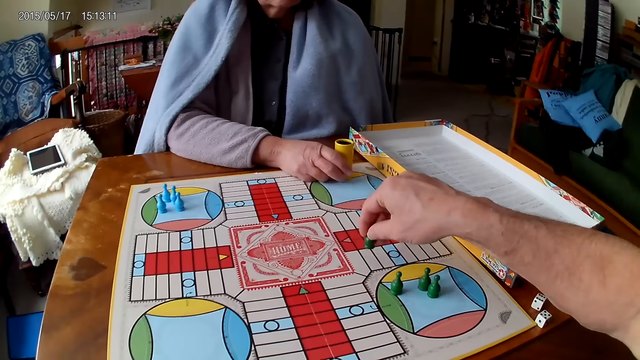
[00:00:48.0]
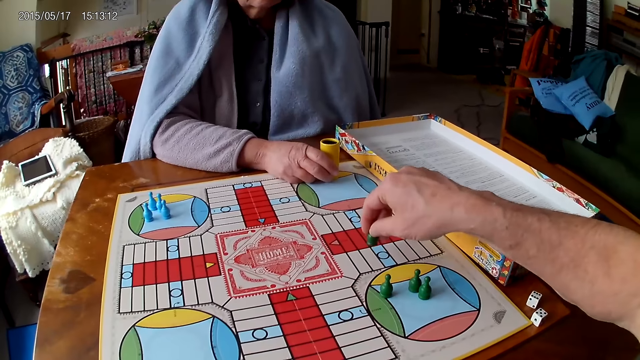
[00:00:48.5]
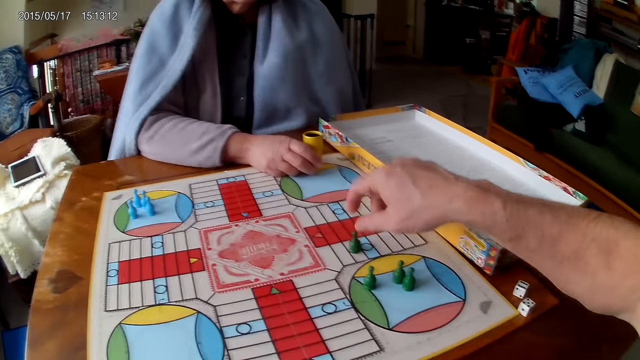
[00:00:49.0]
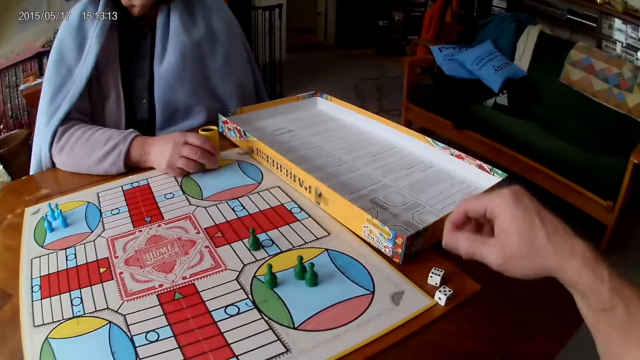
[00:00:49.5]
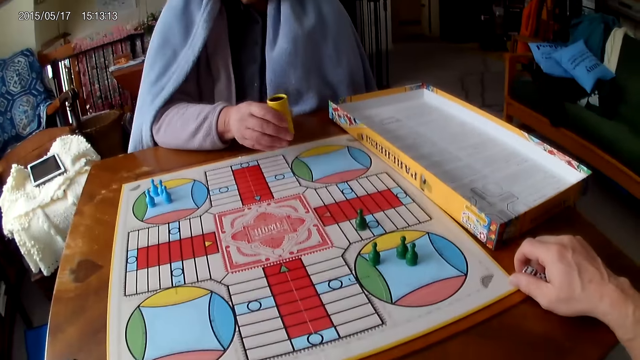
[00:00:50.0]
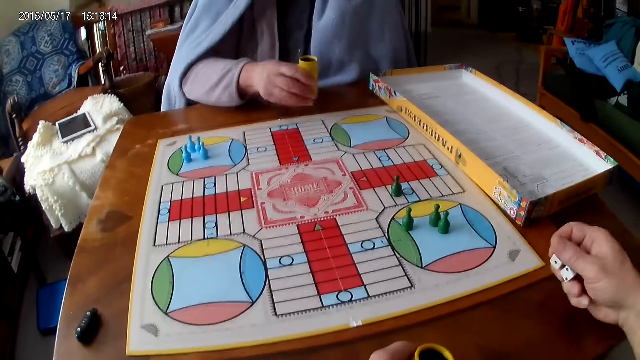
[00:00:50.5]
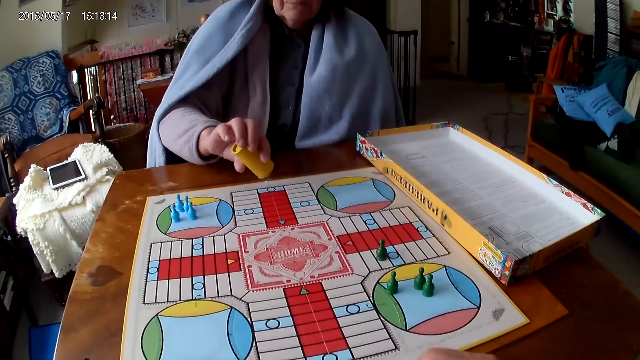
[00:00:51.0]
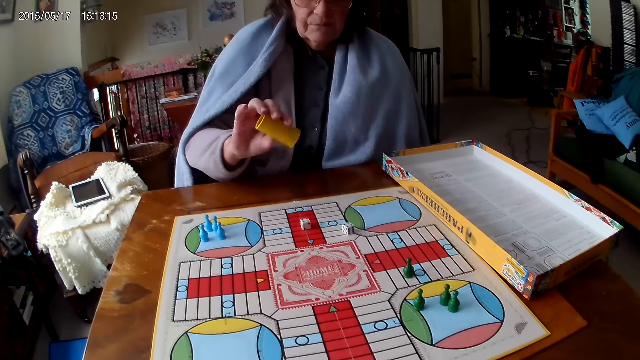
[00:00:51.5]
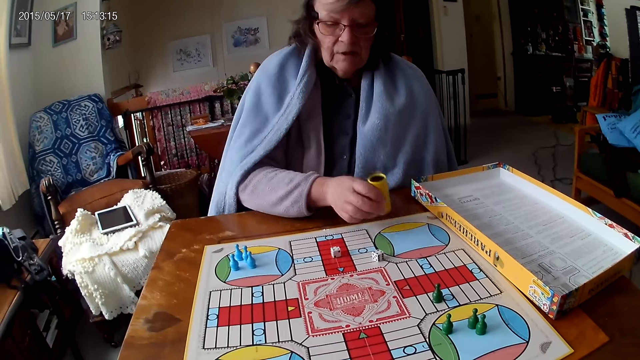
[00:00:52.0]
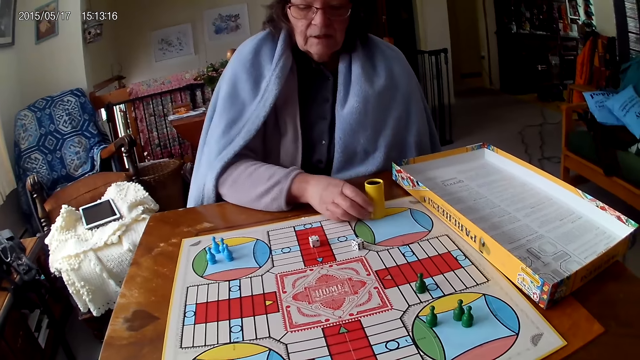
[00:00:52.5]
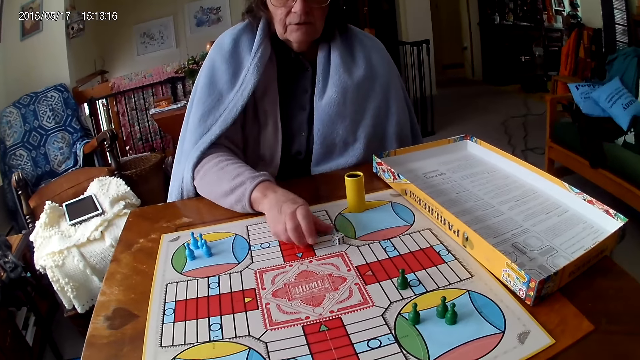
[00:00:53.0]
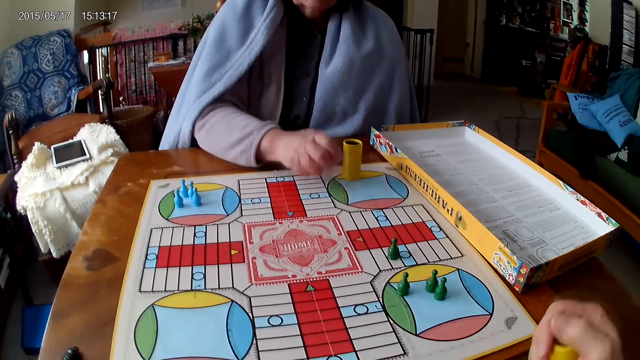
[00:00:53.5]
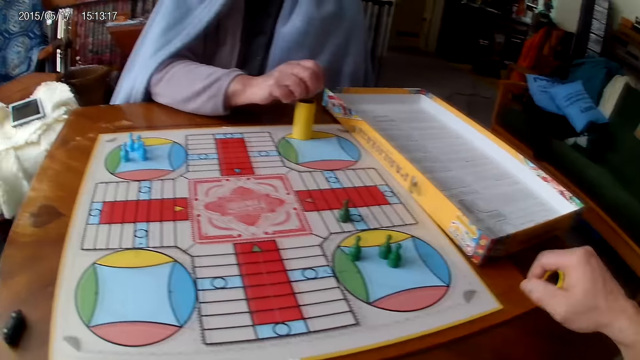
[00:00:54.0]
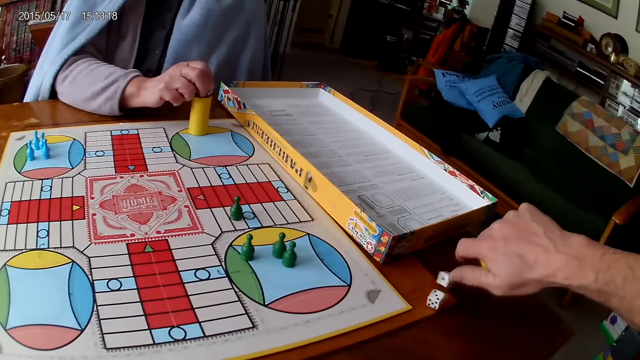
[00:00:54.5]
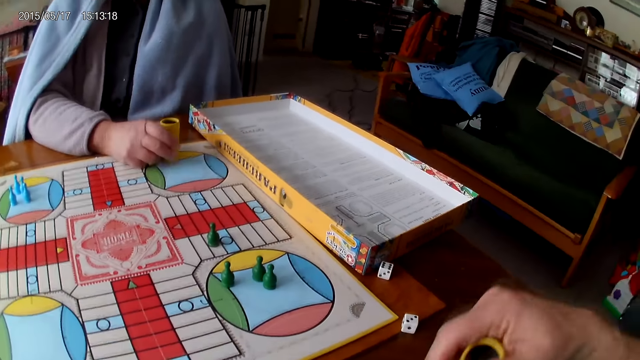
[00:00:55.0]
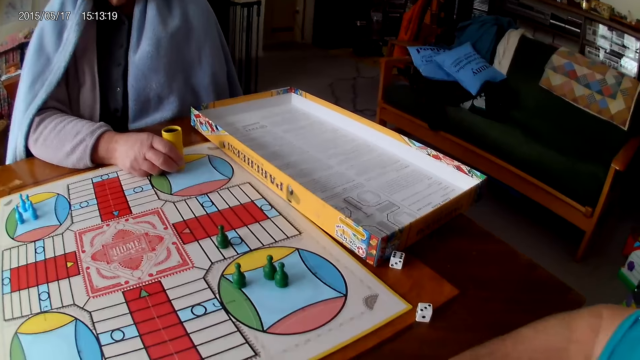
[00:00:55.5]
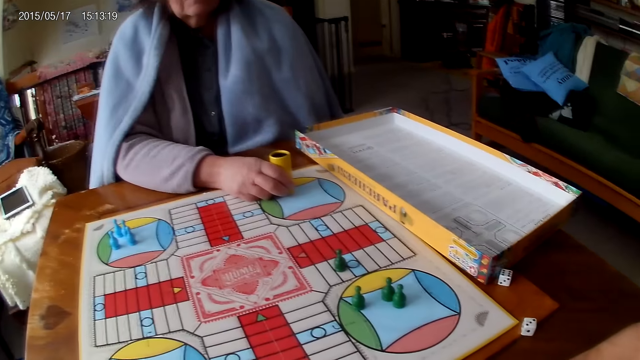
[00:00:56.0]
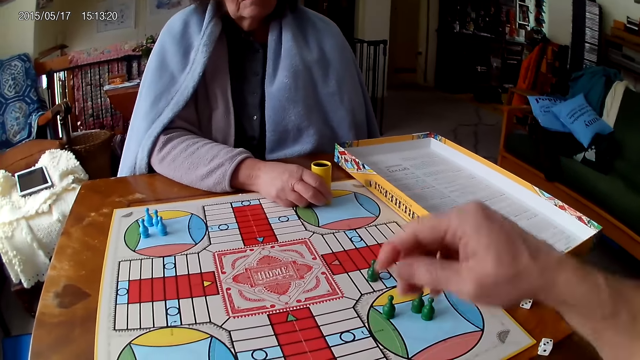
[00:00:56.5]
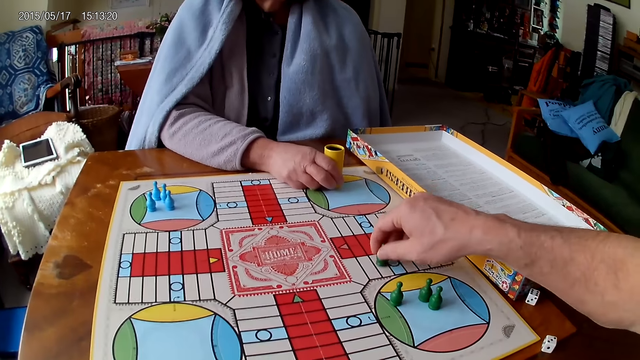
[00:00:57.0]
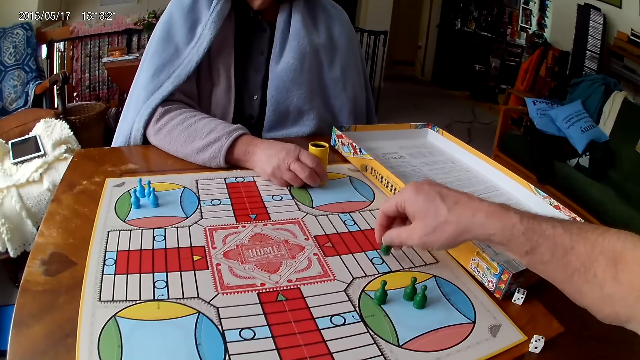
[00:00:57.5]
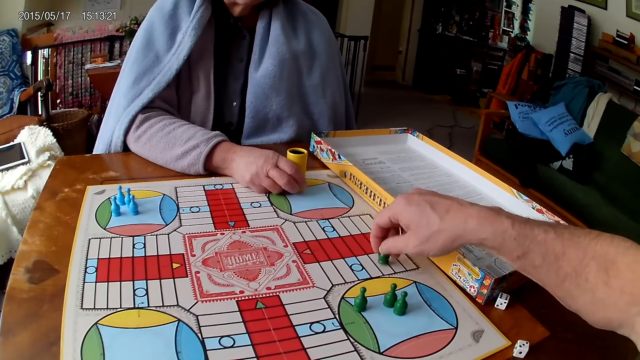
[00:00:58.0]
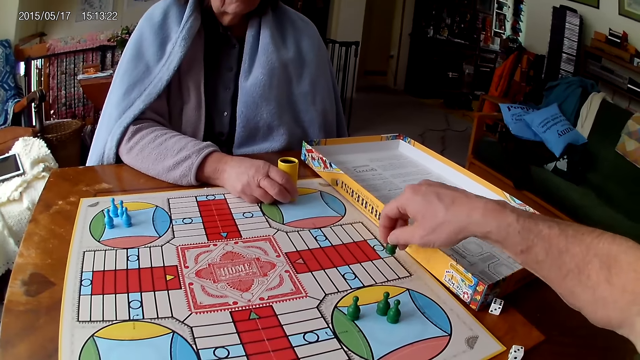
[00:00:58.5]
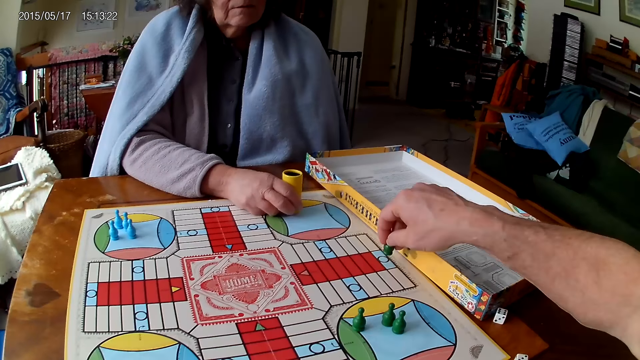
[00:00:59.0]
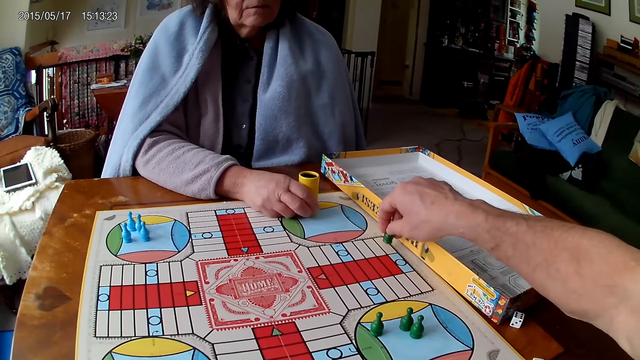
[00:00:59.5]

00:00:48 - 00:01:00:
The woman shakes the dice container. The camera wearer packs the dice from the table with his left hand. The woman rolls the dice, pours the dice onto the board, drops the dice container on the table, and packs the dice from the board with her right hand. The camera wearer rolls the dice and shakes the dice container. The woman pours the dice into the dice container. The camera wearer pours the dice onto the table. He moves a token. The woman moves a token on the ludo board with her right hand.

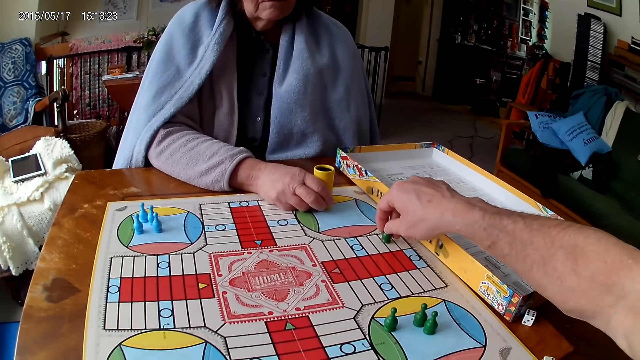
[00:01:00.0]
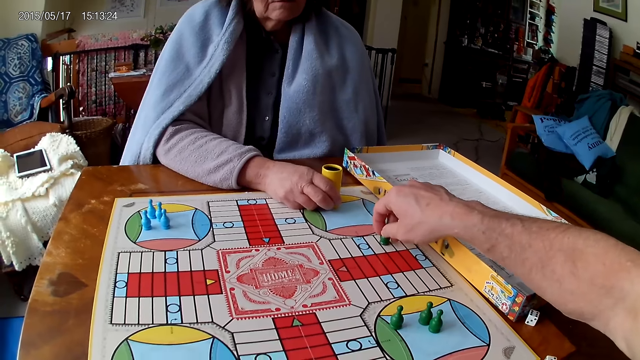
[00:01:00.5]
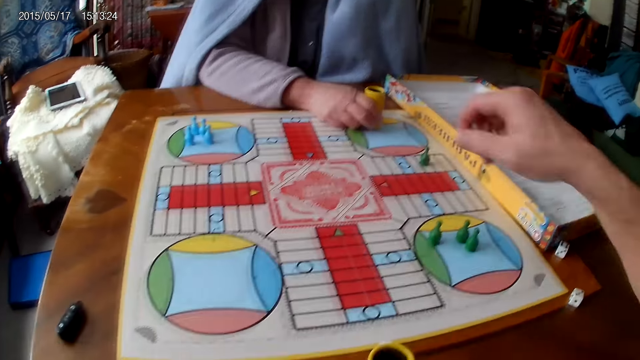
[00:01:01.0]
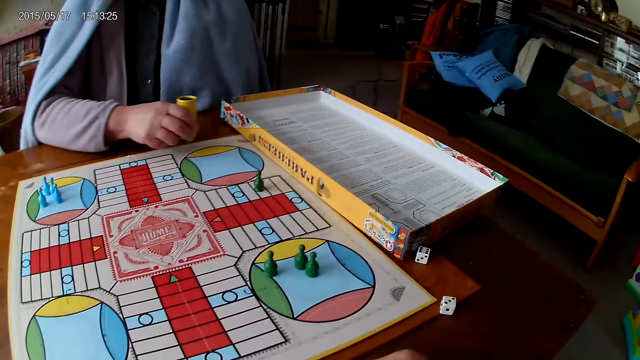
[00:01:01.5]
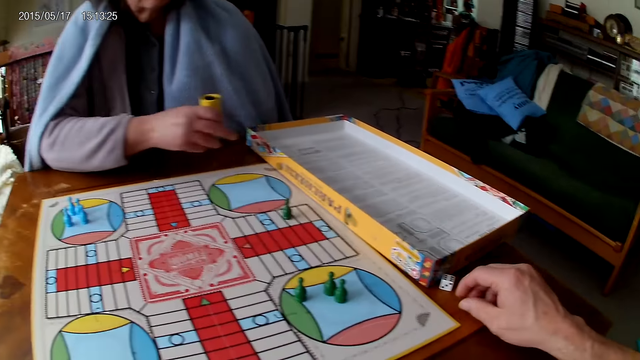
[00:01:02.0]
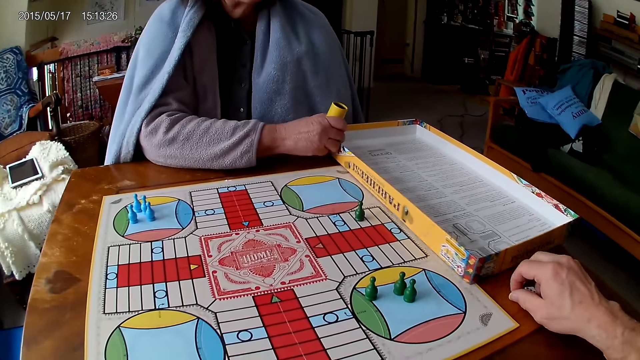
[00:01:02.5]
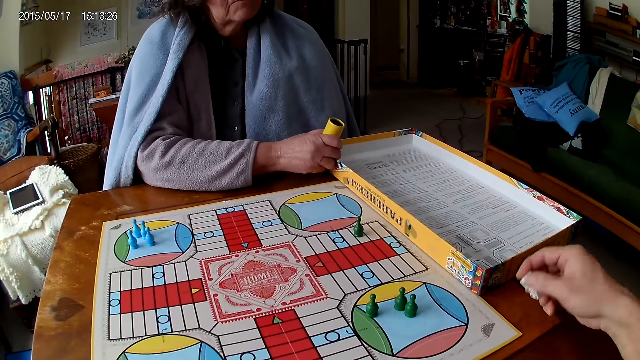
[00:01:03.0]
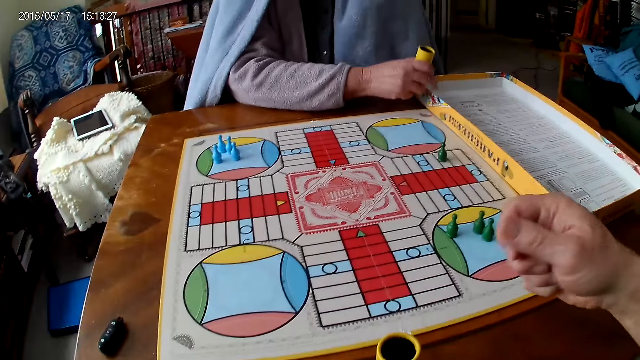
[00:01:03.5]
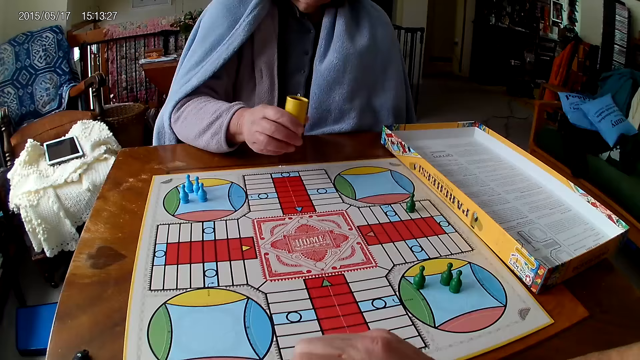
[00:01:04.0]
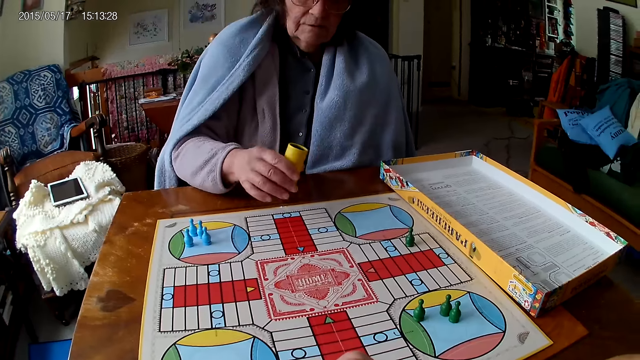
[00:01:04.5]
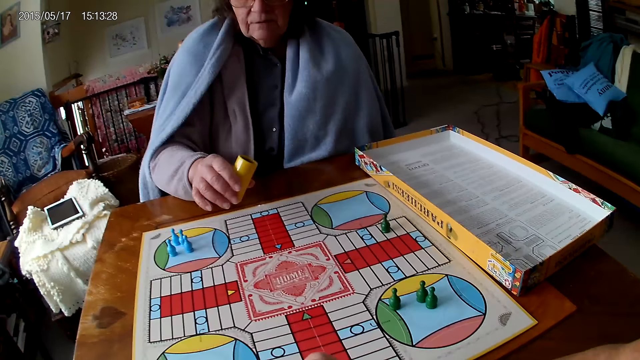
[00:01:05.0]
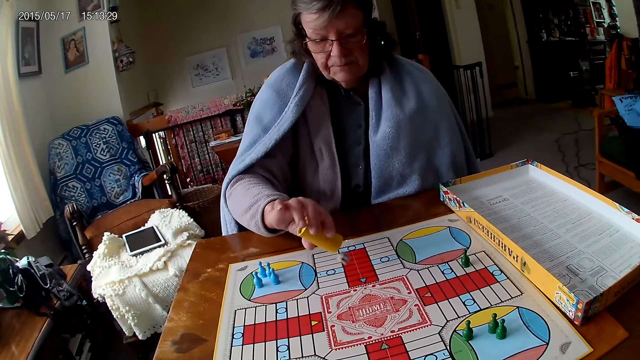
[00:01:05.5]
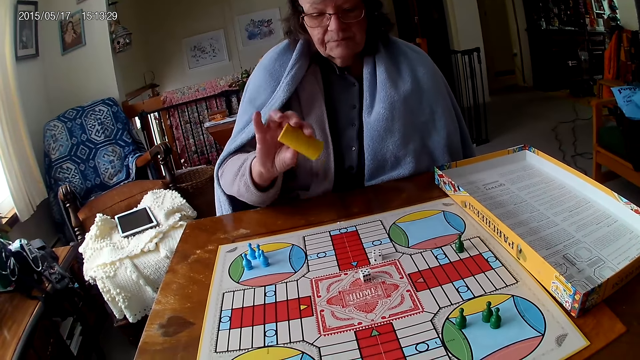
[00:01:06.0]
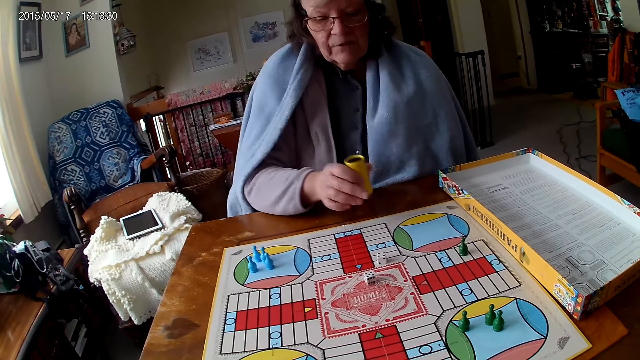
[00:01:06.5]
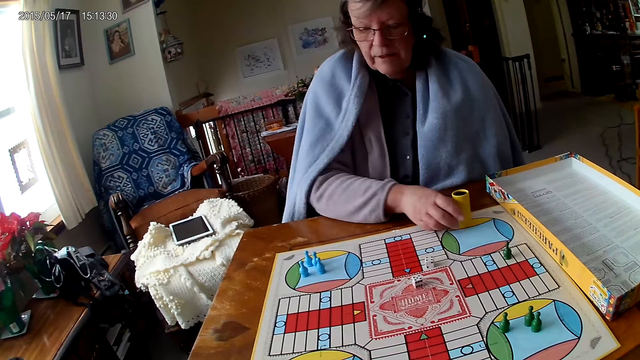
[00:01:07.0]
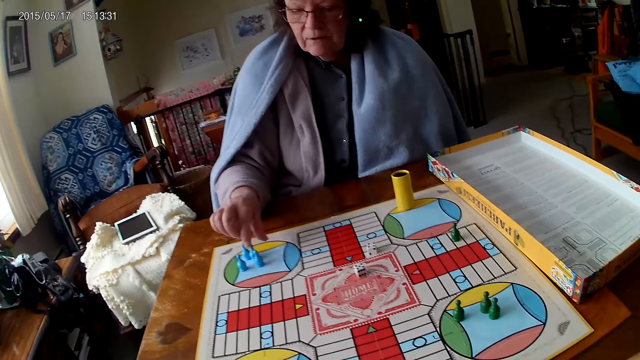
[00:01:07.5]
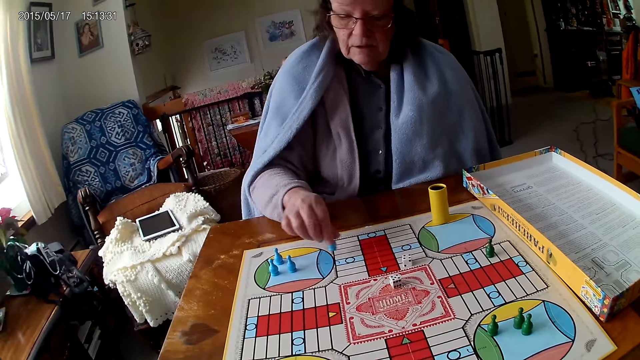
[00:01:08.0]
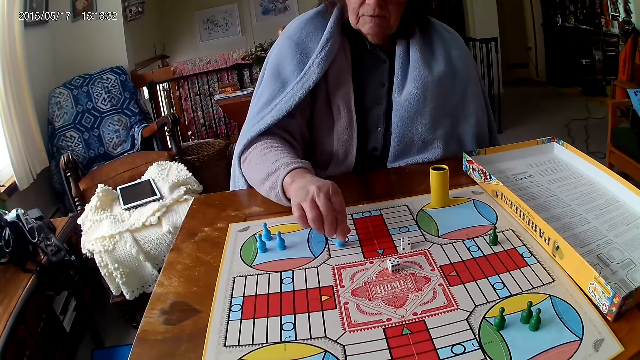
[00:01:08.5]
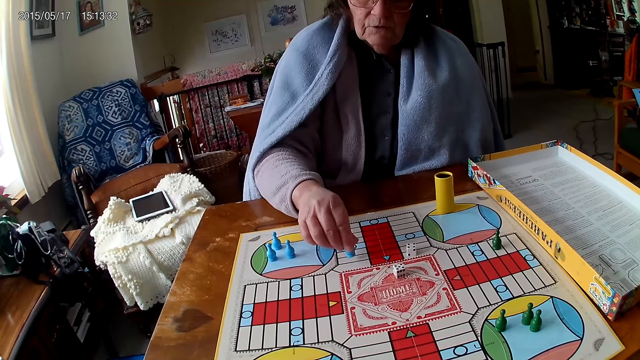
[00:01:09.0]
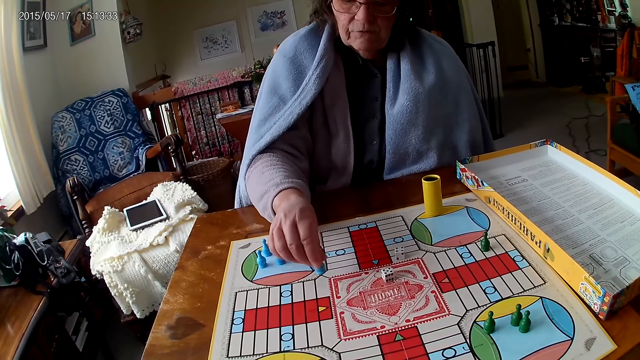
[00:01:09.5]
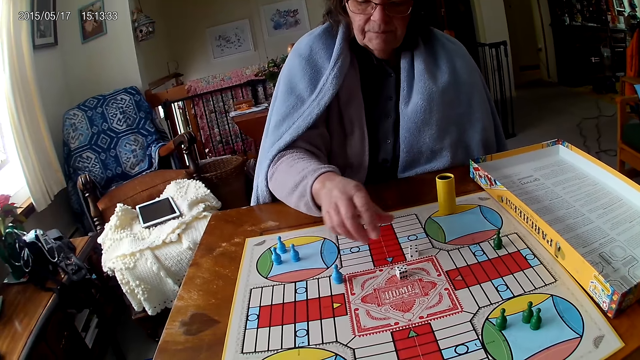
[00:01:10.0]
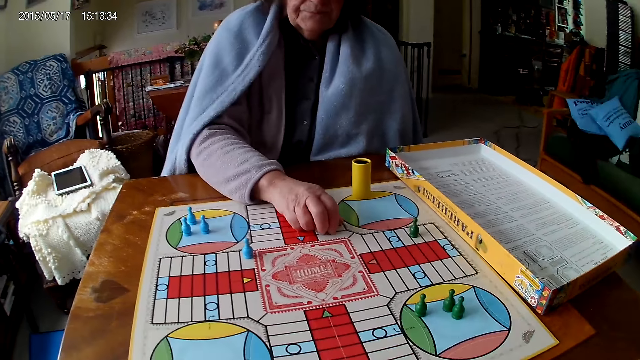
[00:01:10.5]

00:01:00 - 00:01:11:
The woman shakes the dice container. The camera wearer packs the dice from the table with his right hand. He adjusts the carton on the table with his right hand. He pours the dice into the dice container. The woman shakes the dice container, rolls the dice, pours the dice onto the board, drops the dice container on the table, moves a token on the Ludo board with her right hand, and packs the dice from the board with her right hand.
